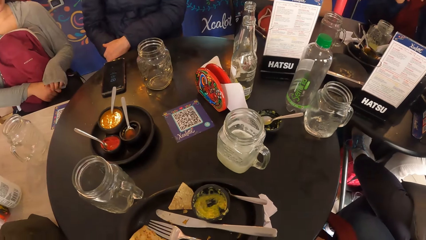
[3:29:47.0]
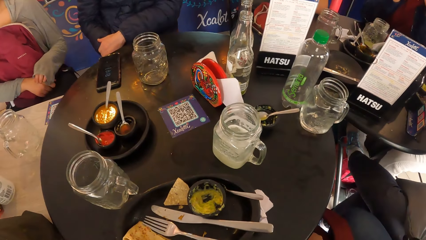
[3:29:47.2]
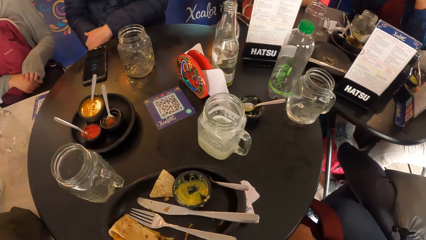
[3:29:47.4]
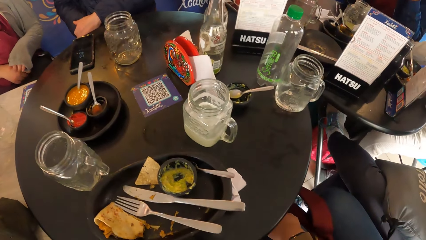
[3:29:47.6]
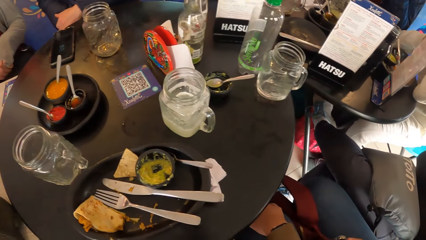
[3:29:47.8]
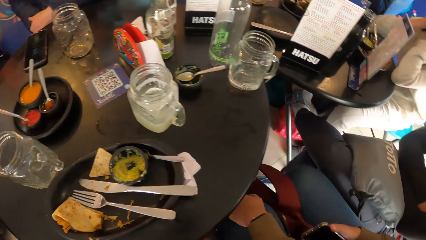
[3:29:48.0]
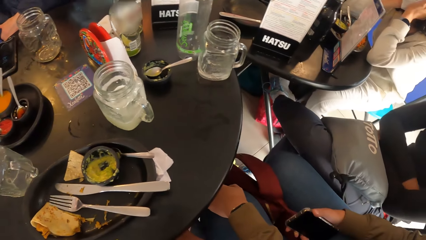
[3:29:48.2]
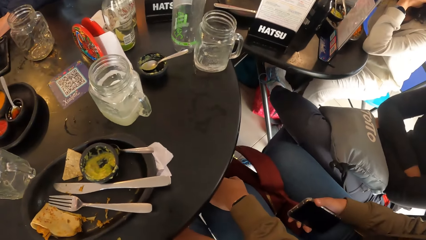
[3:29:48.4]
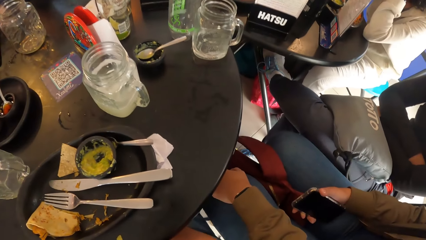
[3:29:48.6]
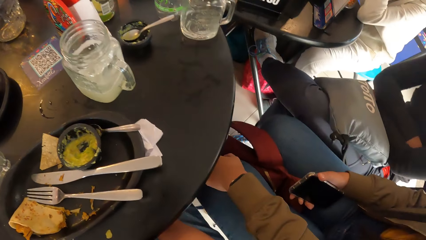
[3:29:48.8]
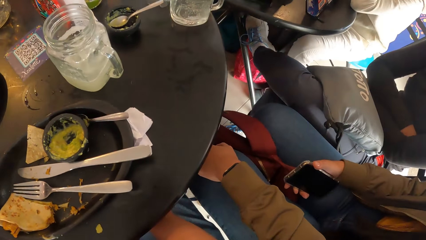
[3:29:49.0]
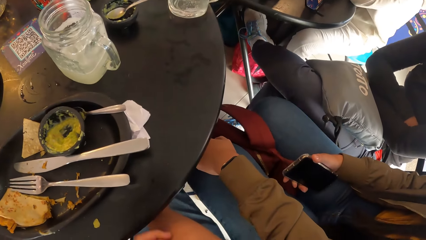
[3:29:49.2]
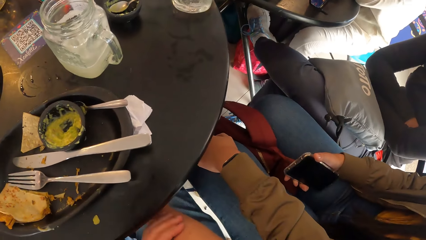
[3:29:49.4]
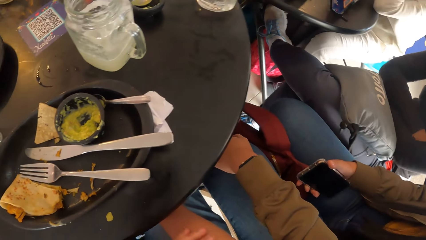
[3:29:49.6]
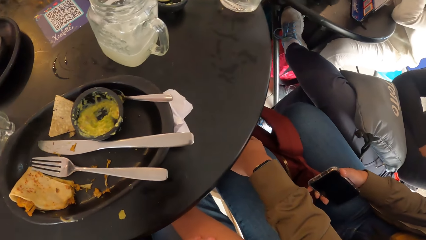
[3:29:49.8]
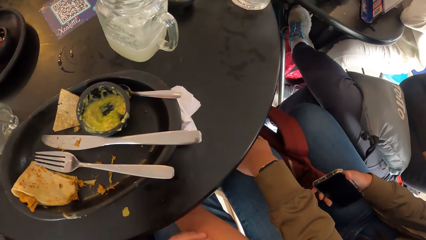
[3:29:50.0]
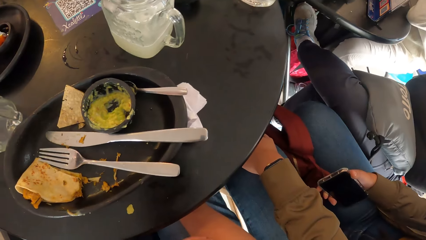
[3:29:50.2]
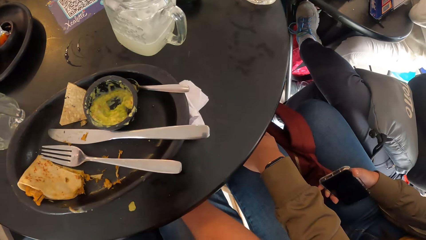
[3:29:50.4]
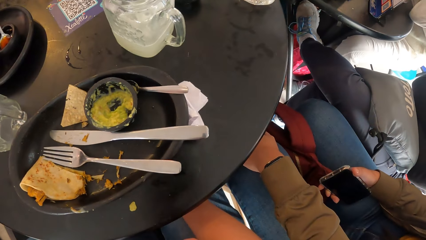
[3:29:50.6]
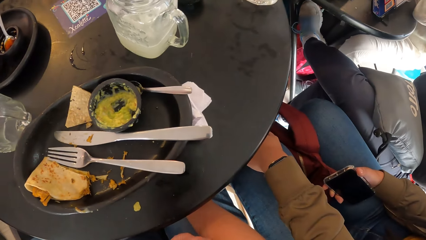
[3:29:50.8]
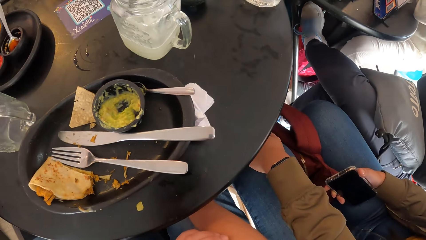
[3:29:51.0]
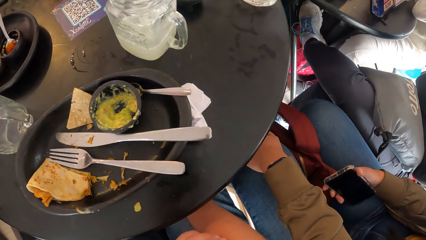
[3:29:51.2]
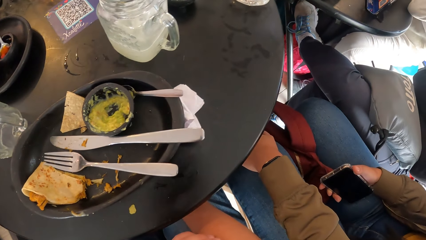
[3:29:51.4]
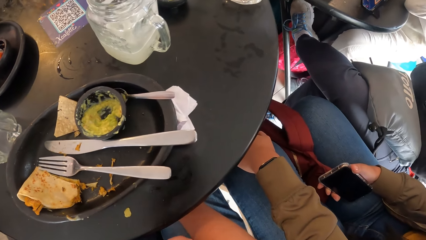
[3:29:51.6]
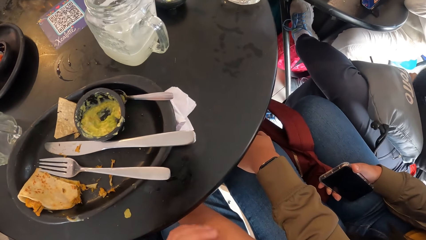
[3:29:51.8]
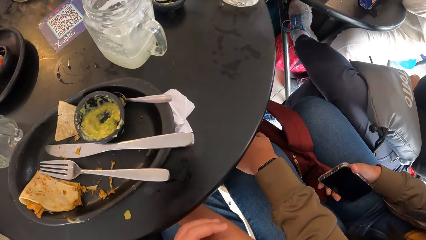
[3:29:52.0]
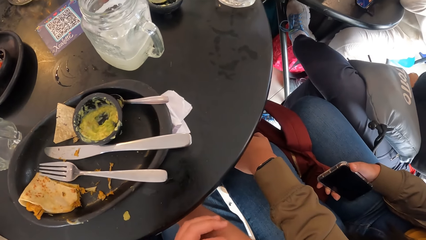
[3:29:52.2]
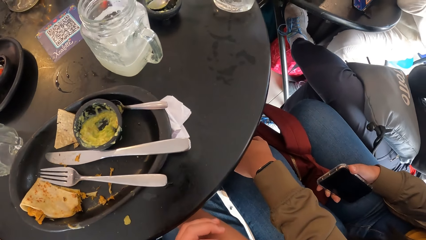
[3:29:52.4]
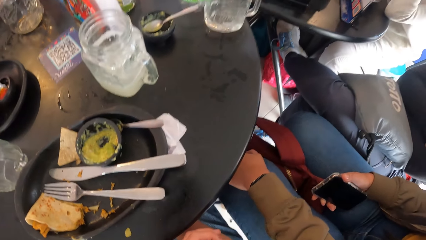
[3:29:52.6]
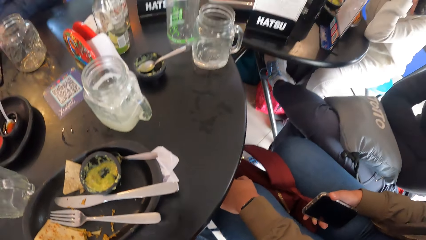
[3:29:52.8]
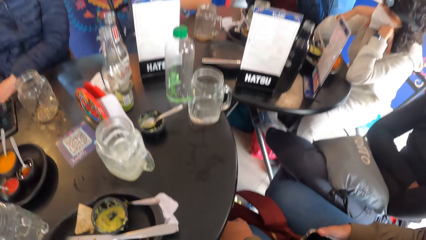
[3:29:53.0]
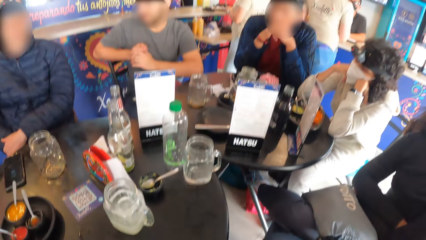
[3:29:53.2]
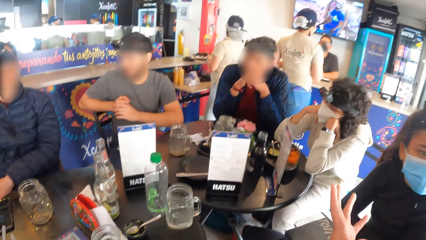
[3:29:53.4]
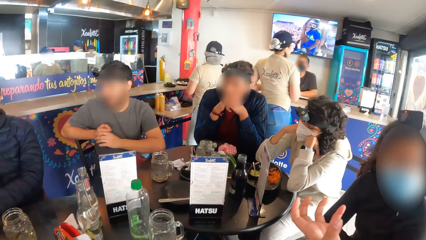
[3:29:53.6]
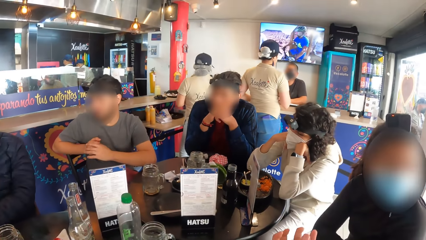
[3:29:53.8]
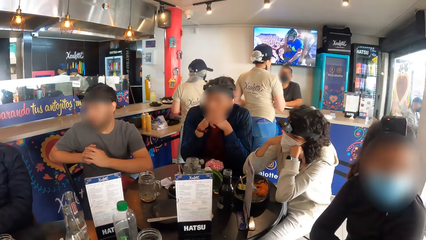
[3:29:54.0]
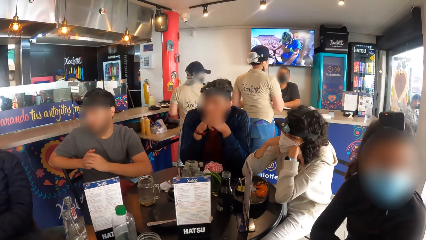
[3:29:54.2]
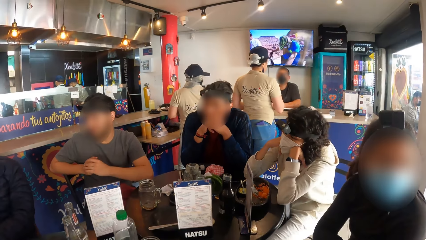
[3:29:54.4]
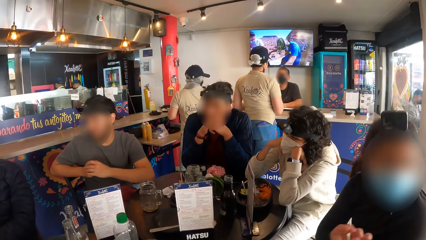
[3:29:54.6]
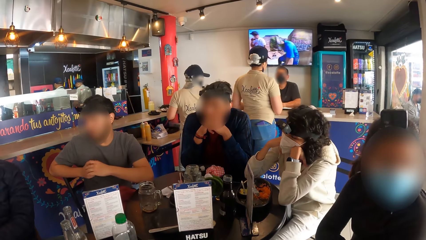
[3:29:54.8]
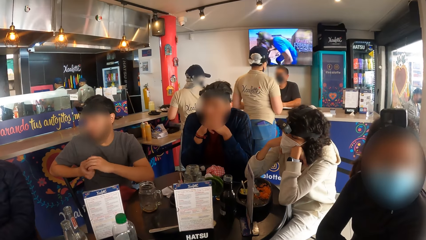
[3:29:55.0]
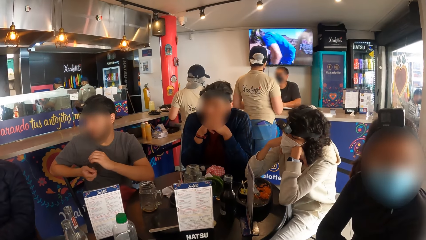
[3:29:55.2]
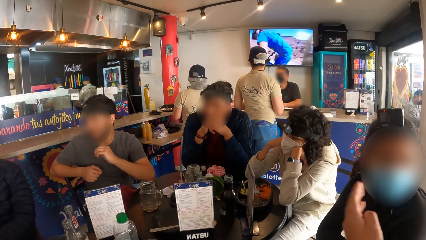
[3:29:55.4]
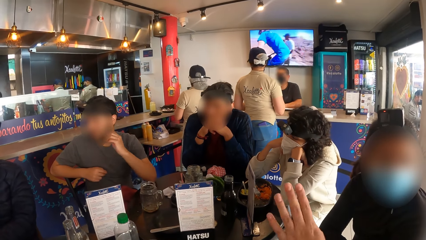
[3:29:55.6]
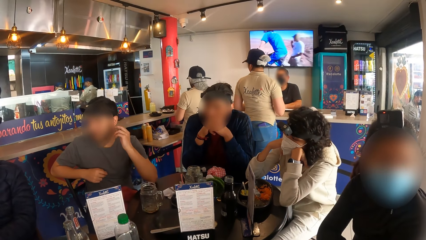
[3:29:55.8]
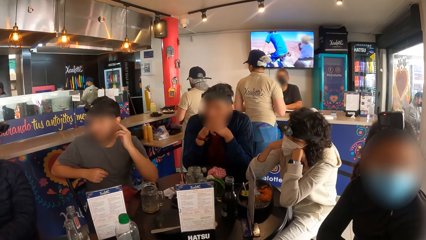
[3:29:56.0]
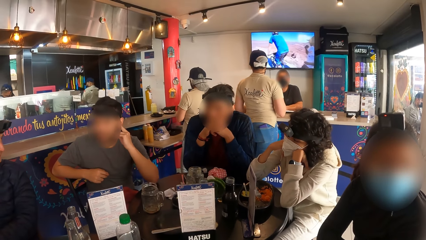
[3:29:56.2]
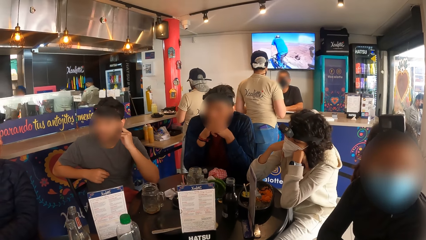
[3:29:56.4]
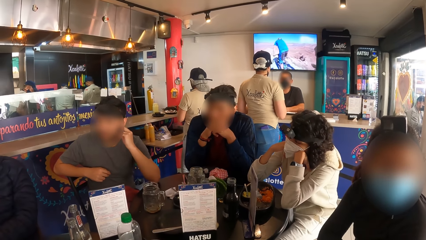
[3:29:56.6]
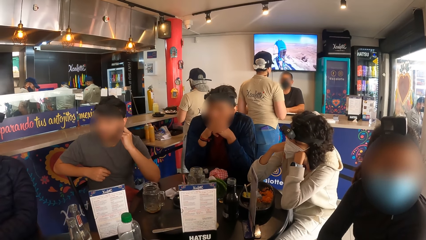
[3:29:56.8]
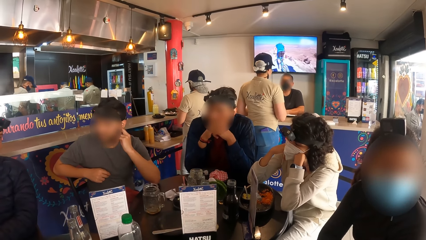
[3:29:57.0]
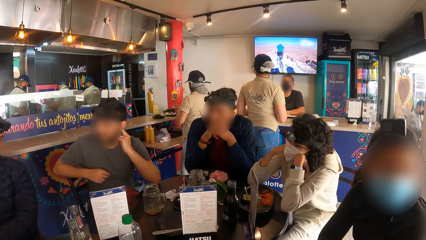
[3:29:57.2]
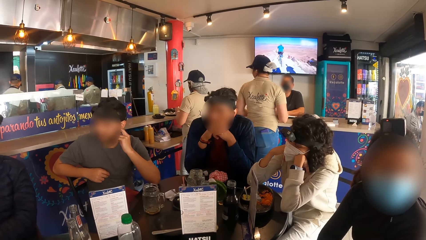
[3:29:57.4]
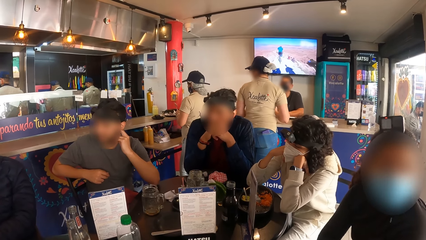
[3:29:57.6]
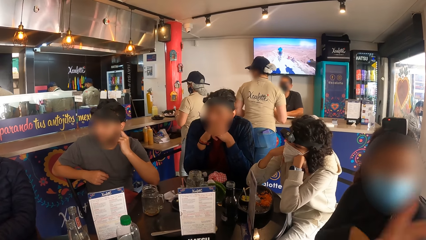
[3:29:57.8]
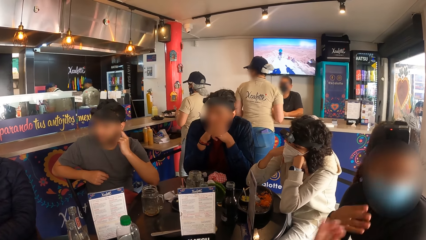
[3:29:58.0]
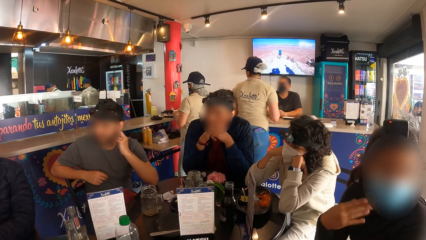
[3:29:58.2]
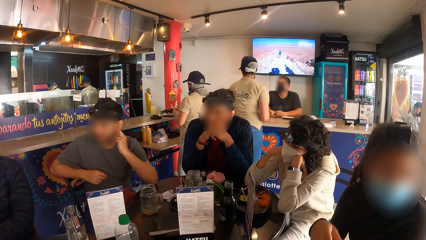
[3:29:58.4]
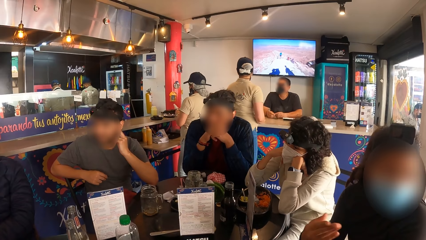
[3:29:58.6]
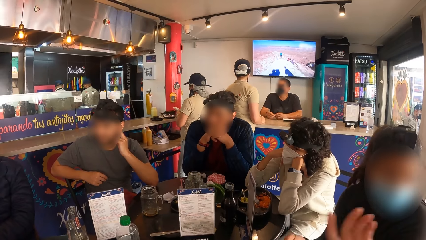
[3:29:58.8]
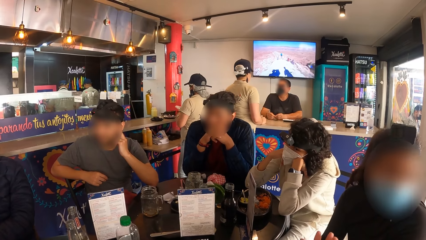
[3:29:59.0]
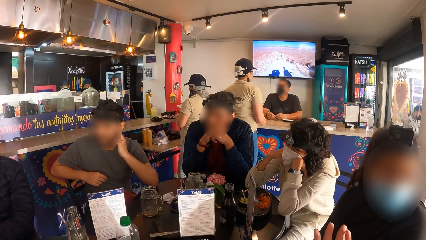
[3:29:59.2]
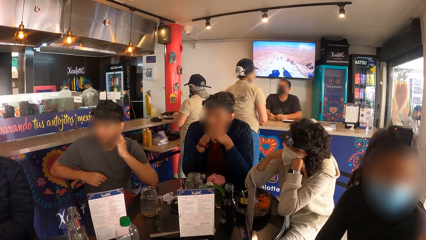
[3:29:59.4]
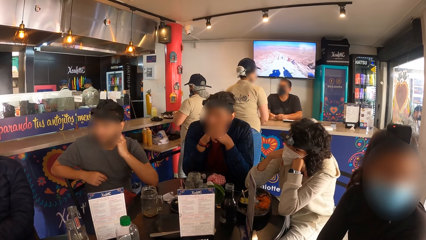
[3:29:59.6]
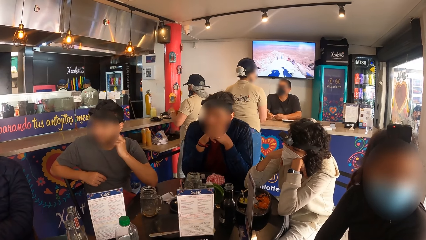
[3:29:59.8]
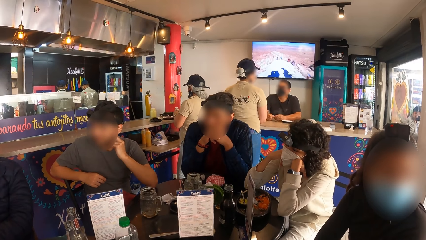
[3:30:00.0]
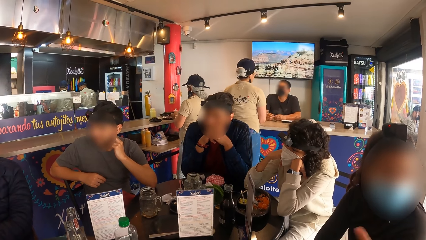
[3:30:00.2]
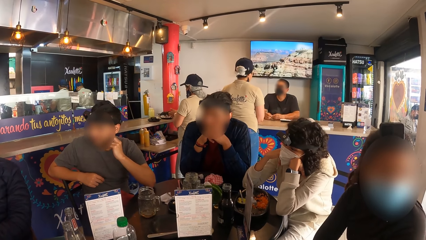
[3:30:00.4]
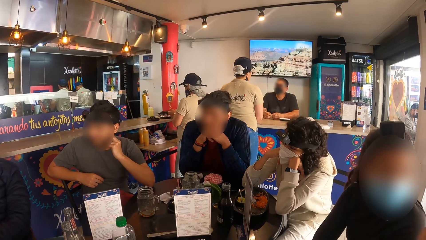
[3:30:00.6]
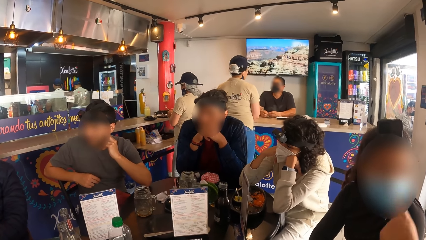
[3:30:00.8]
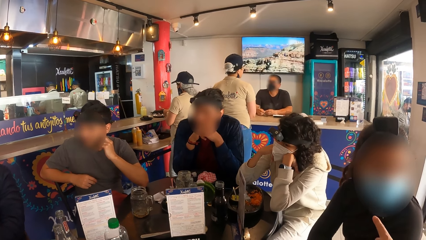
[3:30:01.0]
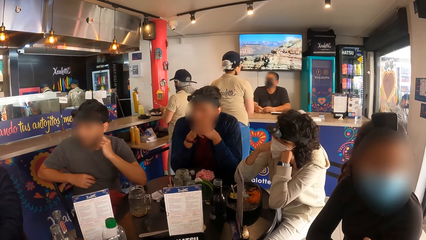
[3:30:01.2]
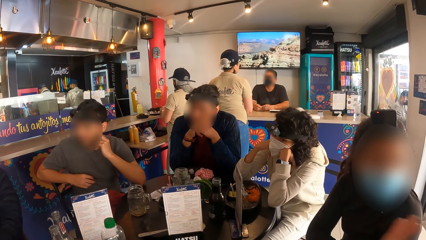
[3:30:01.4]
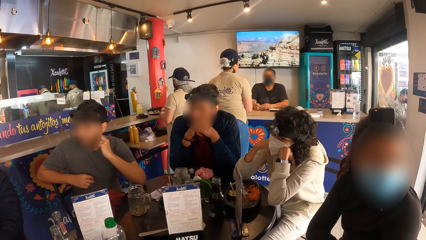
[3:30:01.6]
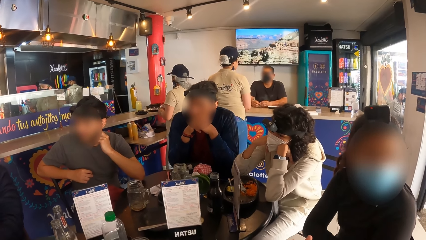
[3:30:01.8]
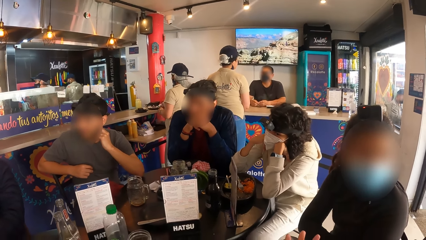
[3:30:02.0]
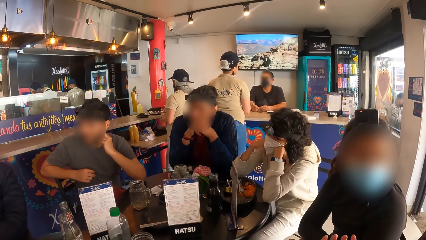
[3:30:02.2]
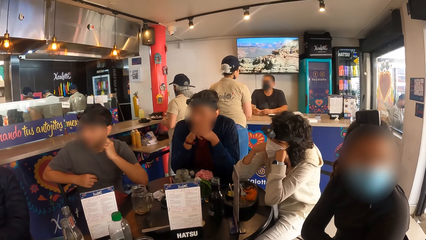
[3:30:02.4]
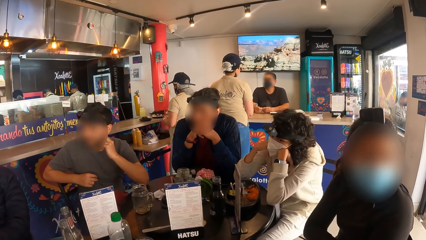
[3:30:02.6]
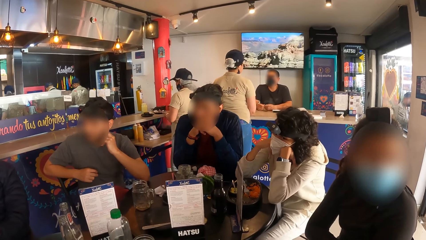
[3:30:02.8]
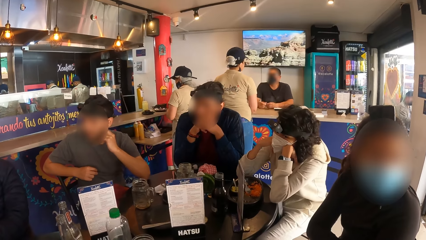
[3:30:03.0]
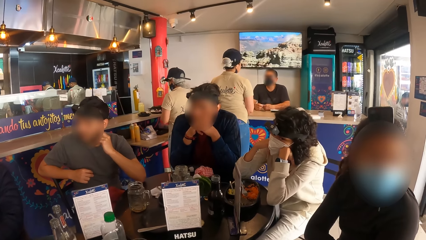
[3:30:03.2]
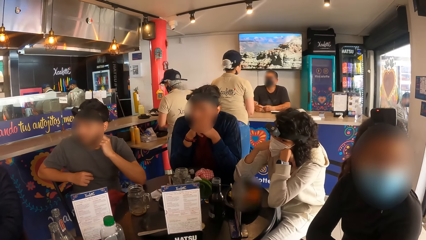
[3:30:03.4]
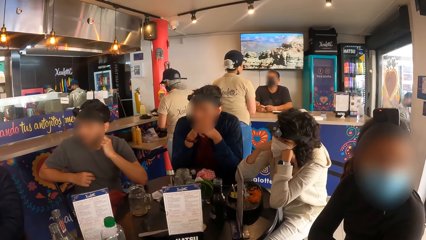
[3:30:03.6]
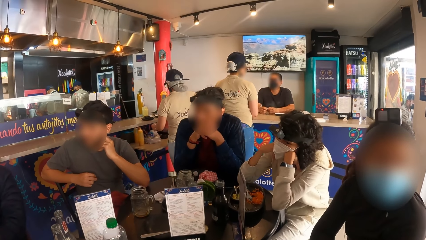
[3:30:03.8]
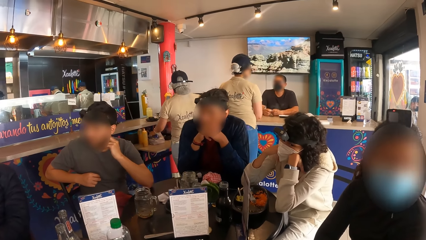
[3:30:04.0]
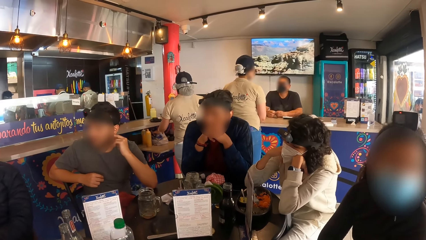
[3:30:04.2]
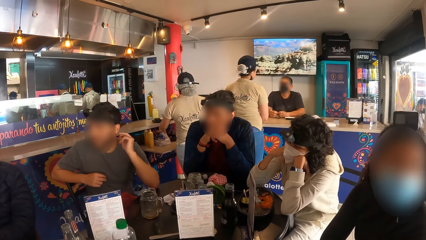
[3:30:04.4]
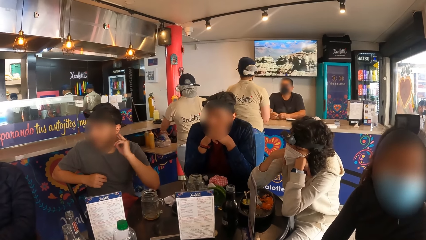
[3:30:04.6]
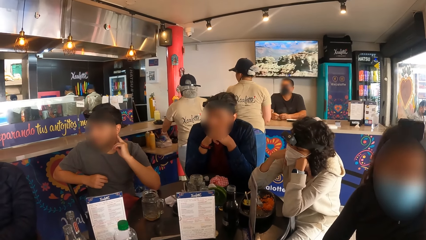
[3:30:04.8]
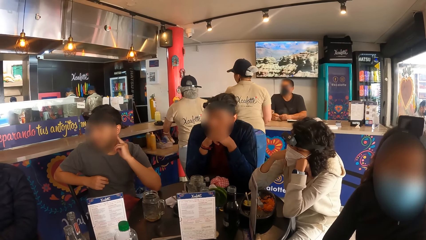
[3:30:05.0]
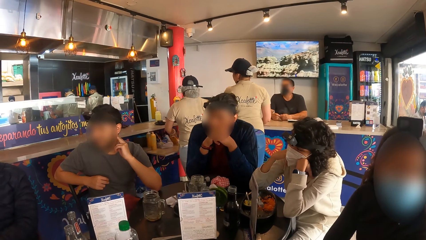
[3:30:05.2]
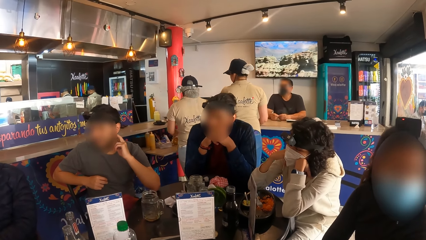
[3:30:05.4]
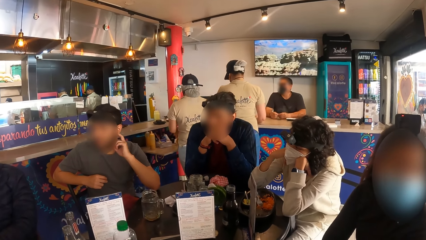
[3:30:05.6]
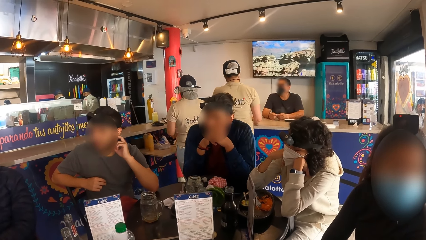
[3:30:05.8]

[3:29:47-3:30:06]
The camera wearer scratches his right hand with his left hand. A woman interacts with another woman. The camera wearer looks at the television.
